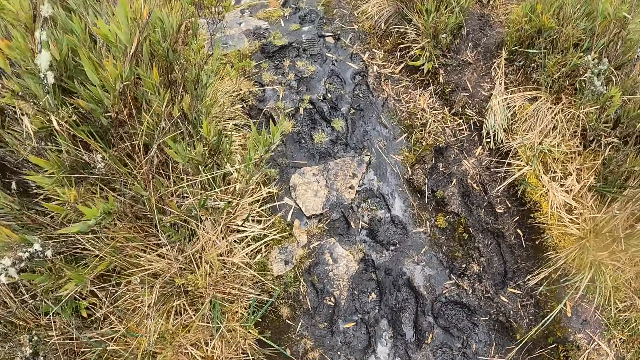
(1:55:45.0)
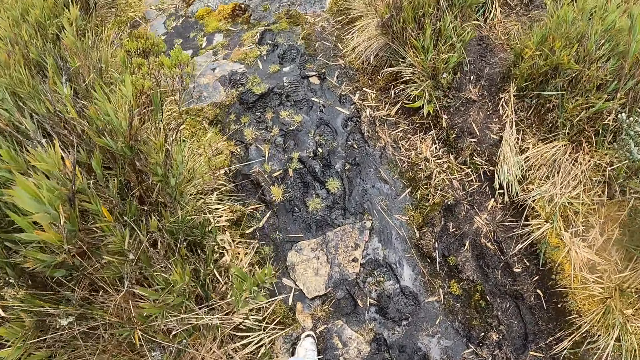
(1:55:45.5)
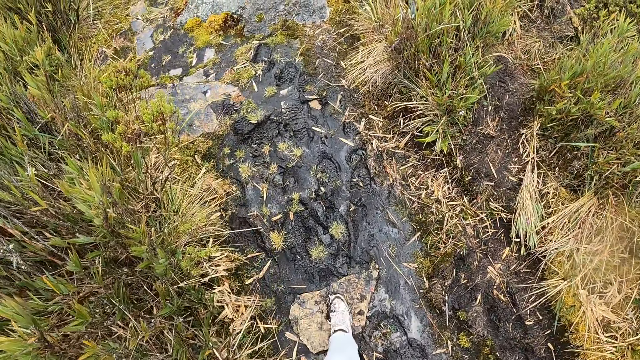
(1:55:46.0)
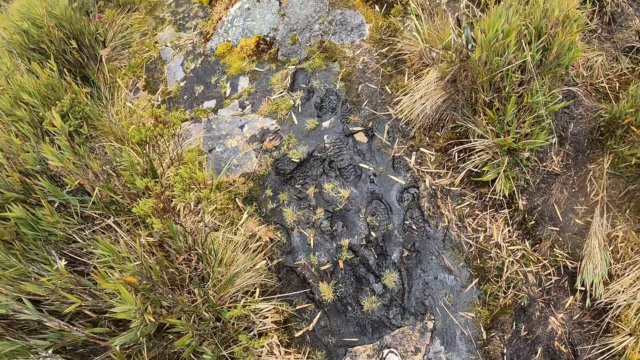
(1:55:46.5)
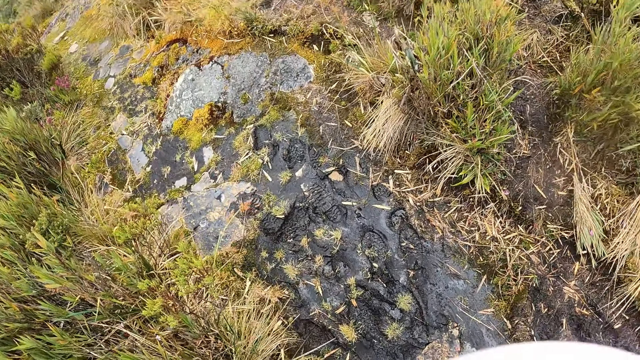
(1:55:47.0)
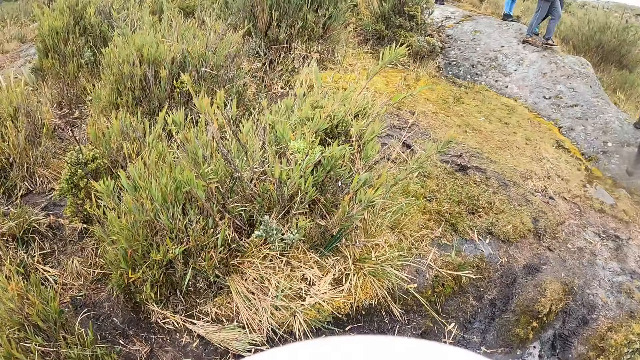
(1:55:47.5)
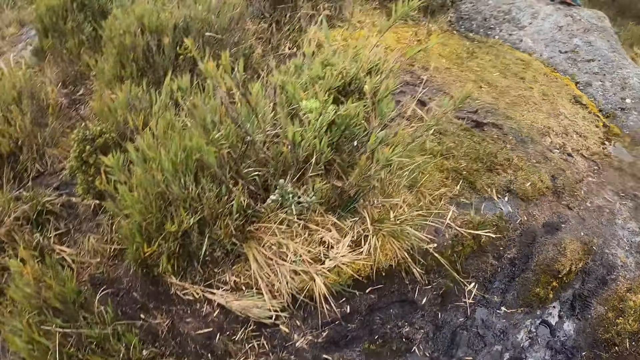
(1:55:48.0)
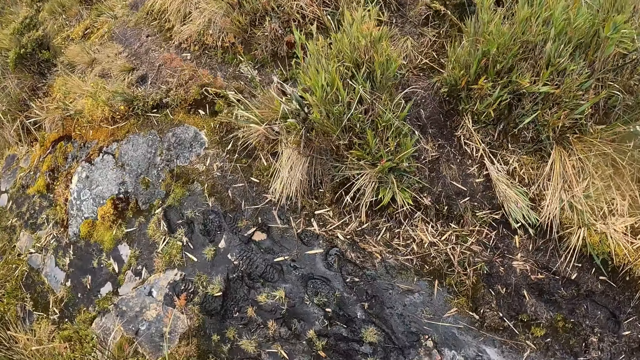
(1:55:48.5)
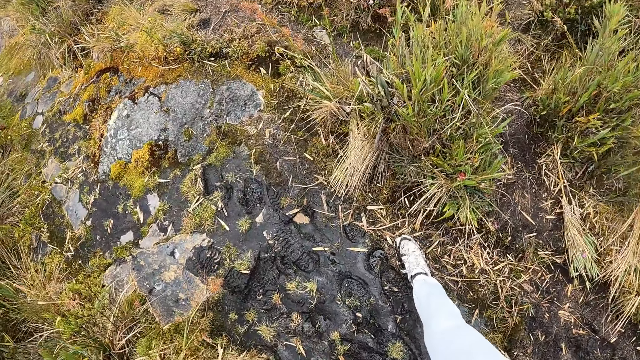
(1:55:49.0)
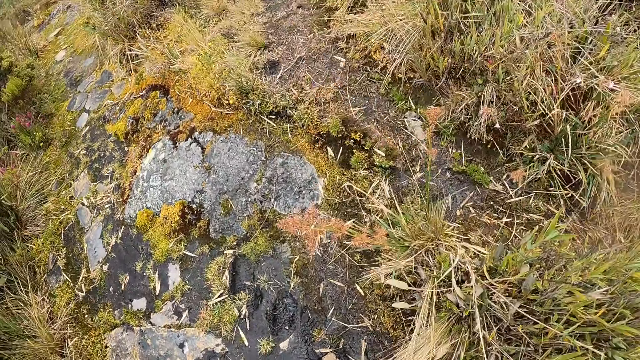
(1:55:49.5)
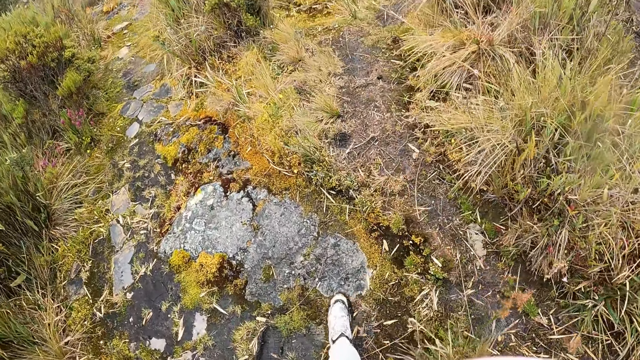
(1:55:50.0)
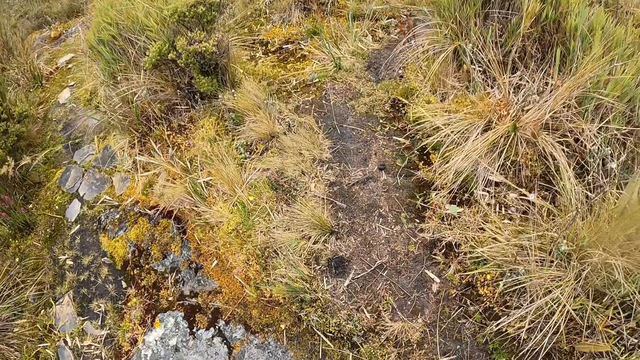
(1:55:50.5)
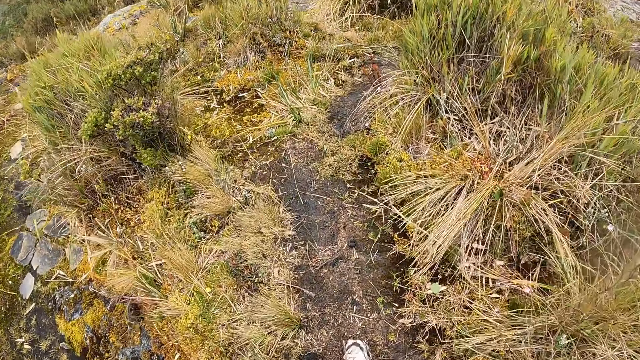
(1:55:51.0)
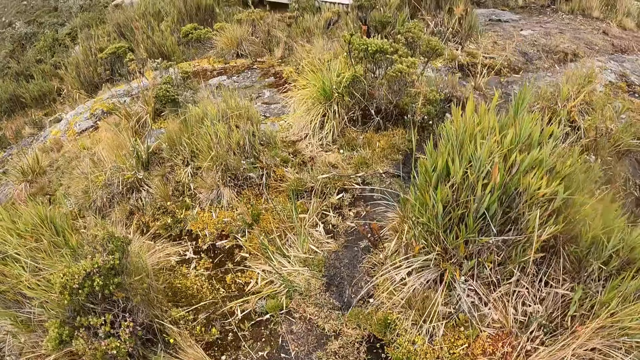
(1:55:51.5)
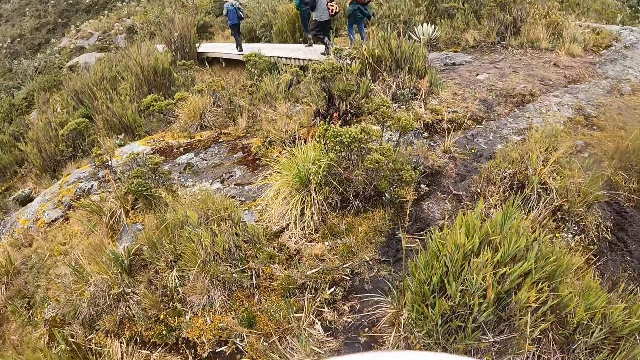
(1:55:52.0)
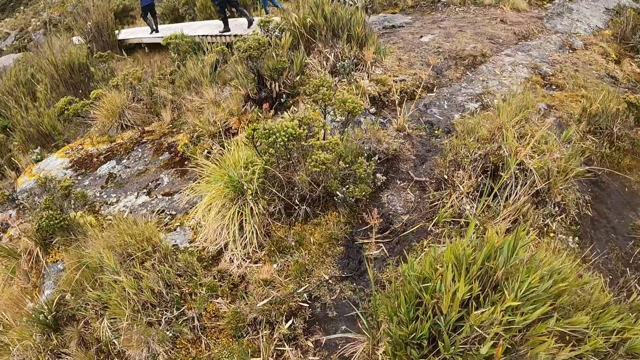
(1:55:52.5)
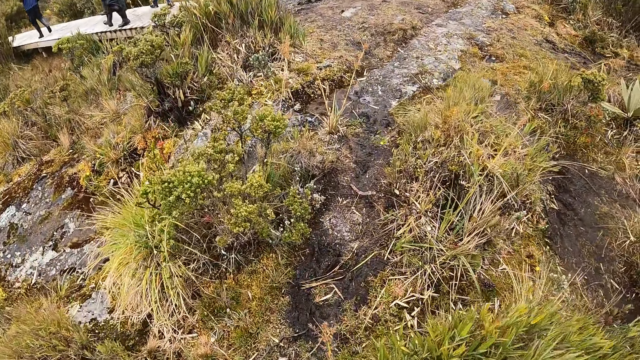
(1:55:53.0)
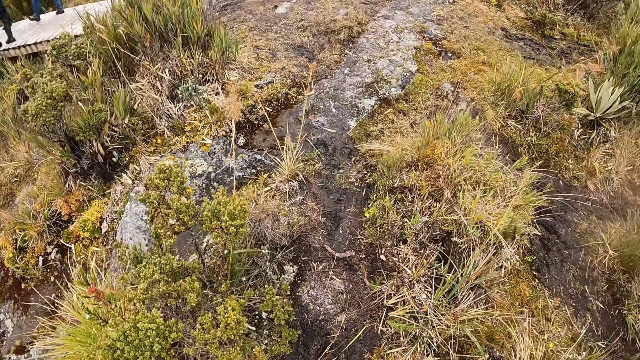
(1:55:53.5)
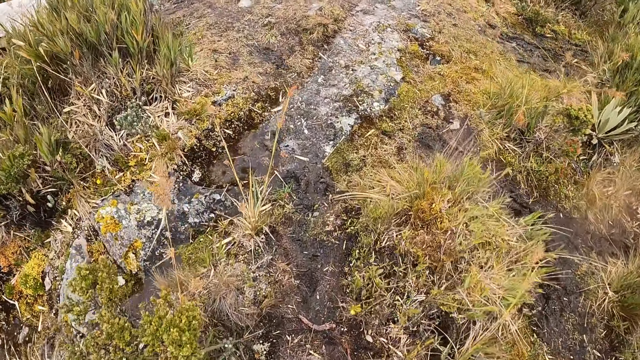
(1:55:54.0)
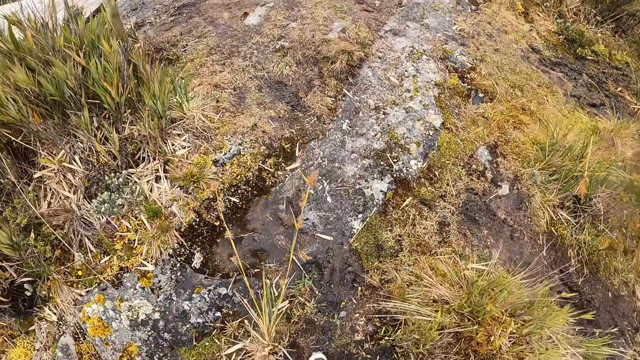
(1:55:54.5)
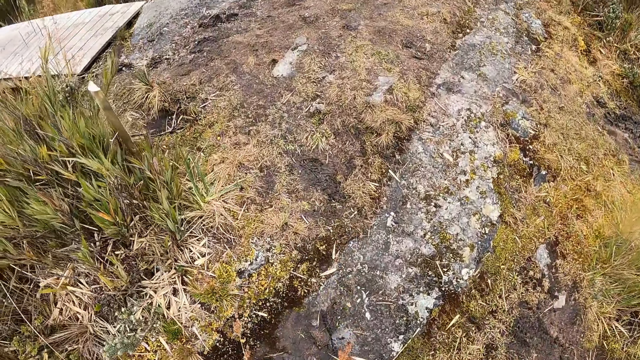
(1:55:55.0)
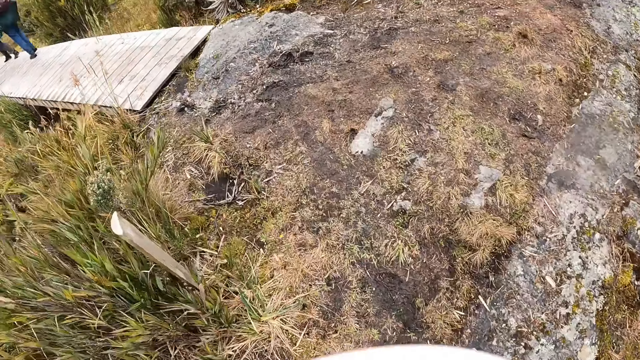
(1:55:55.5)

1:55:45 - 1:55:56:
The camera wearer looks back.

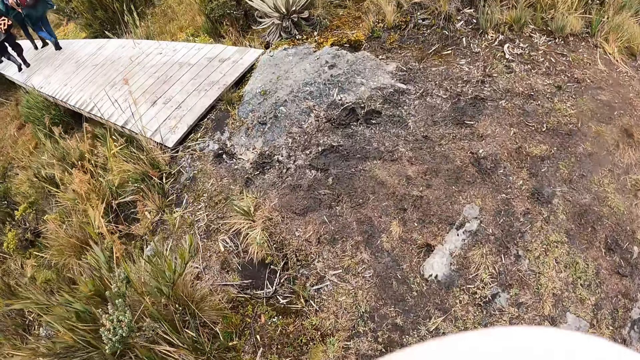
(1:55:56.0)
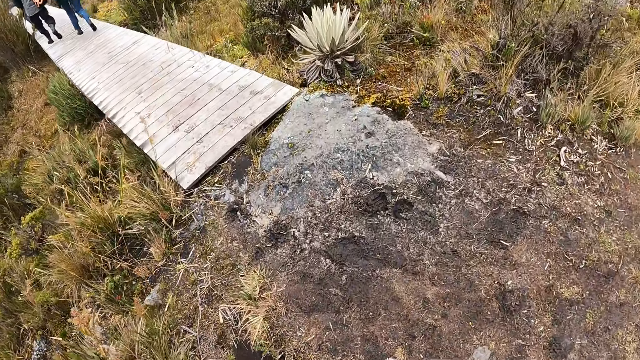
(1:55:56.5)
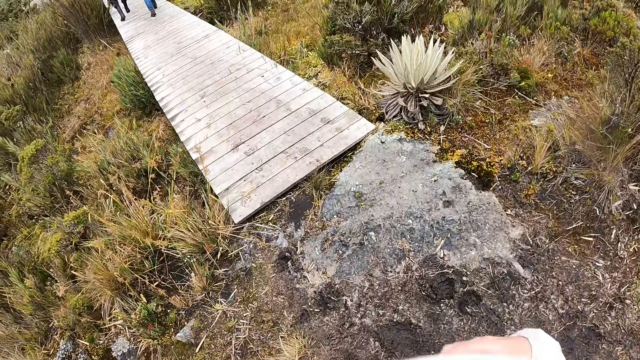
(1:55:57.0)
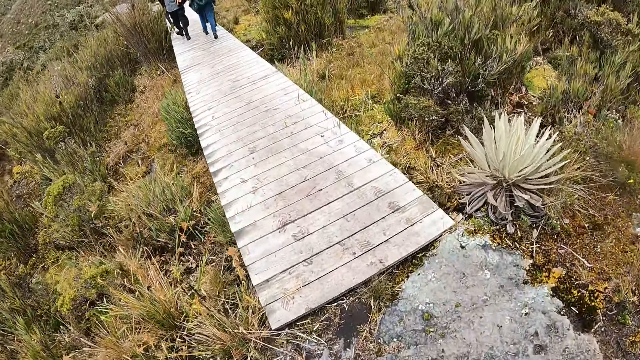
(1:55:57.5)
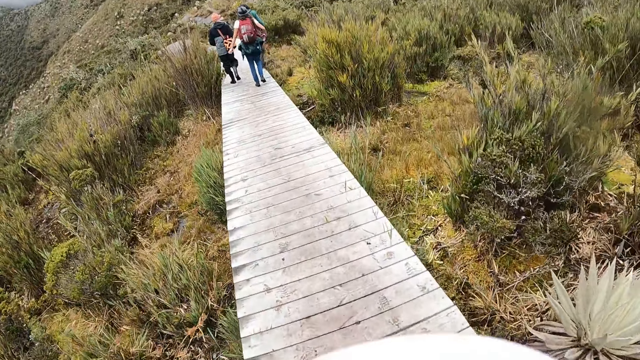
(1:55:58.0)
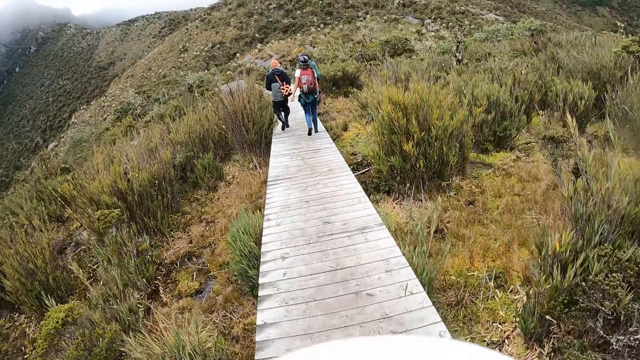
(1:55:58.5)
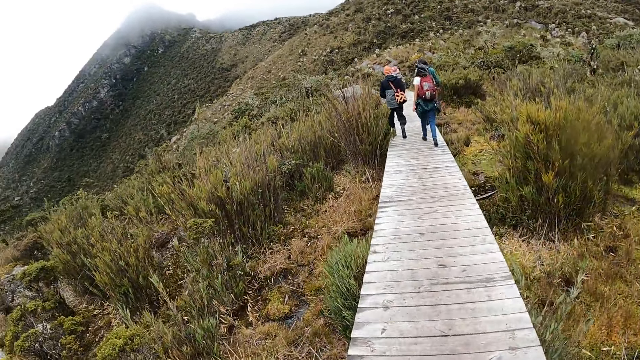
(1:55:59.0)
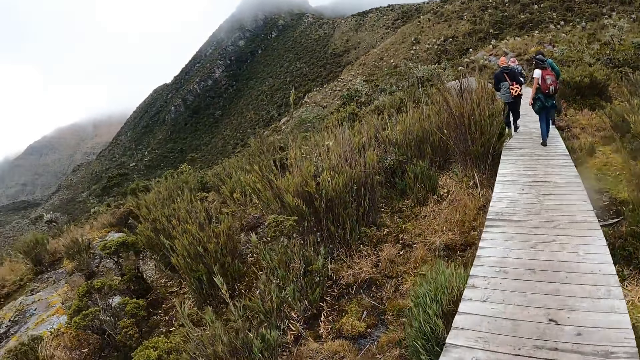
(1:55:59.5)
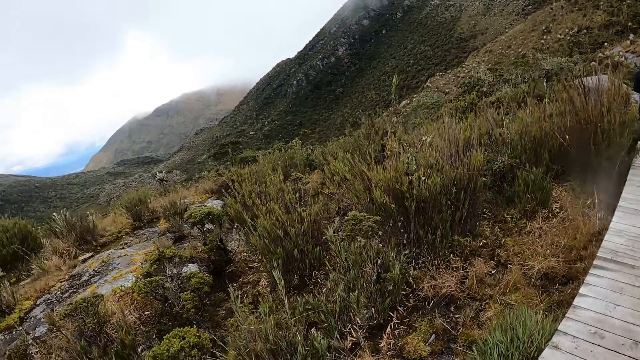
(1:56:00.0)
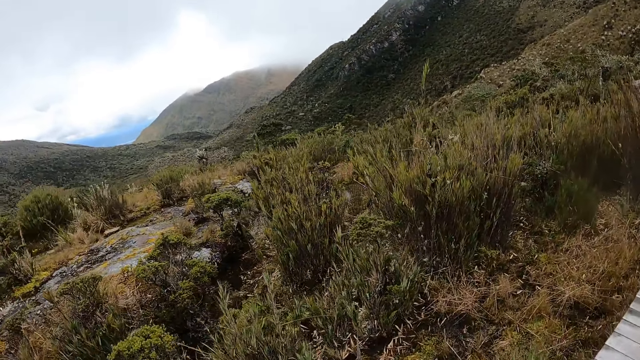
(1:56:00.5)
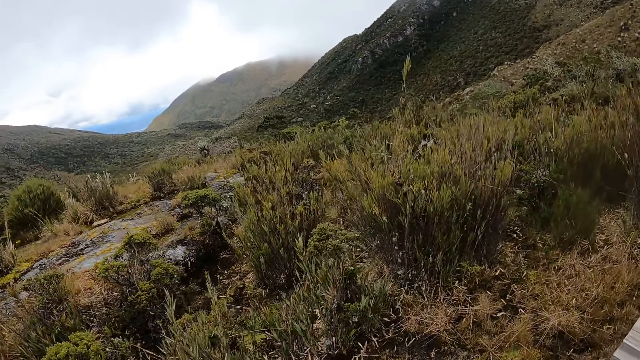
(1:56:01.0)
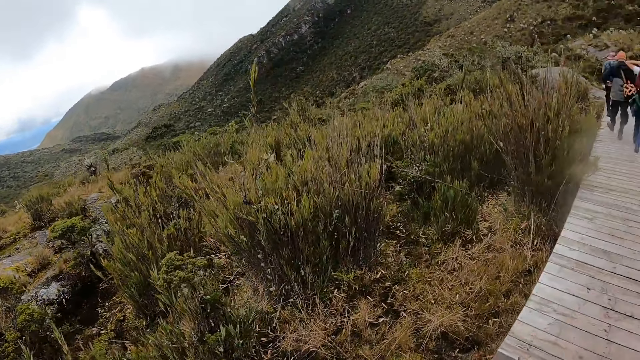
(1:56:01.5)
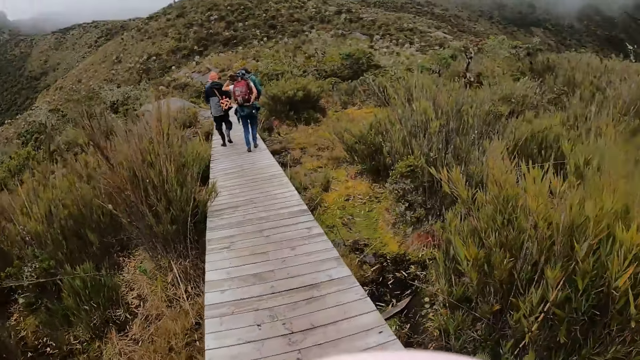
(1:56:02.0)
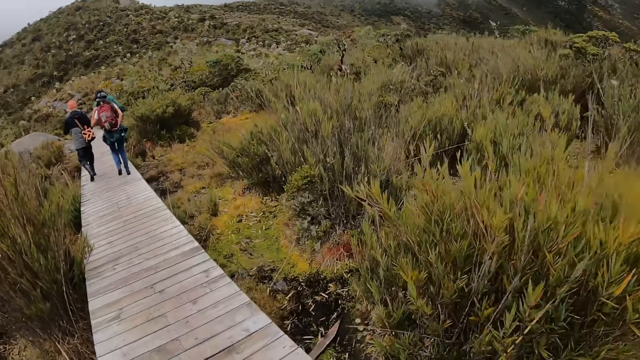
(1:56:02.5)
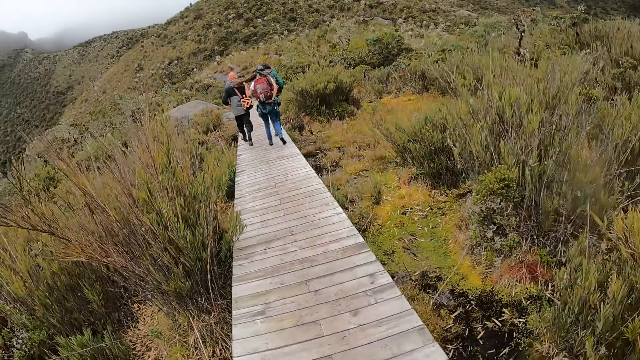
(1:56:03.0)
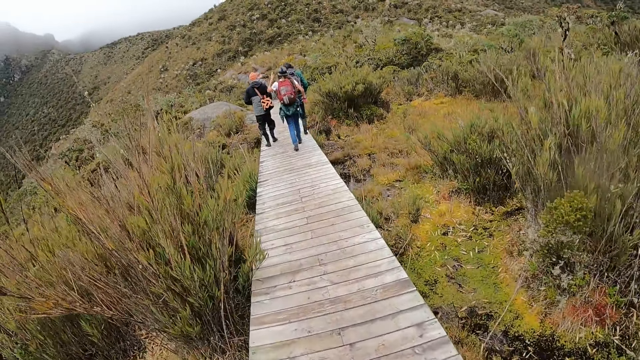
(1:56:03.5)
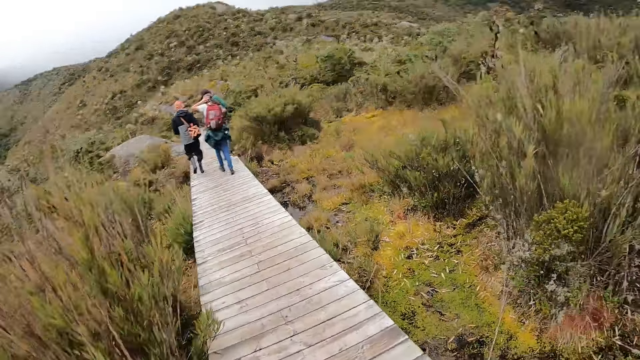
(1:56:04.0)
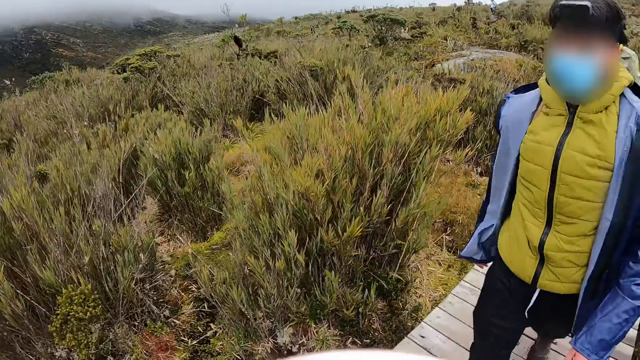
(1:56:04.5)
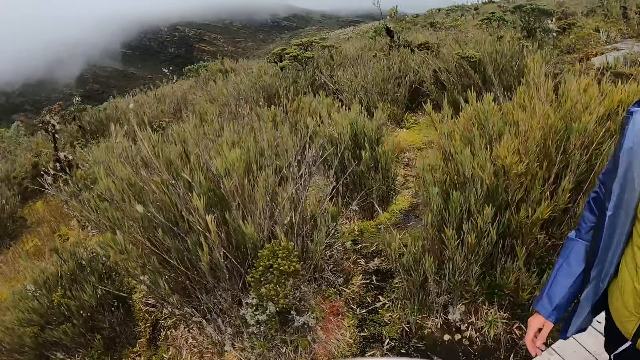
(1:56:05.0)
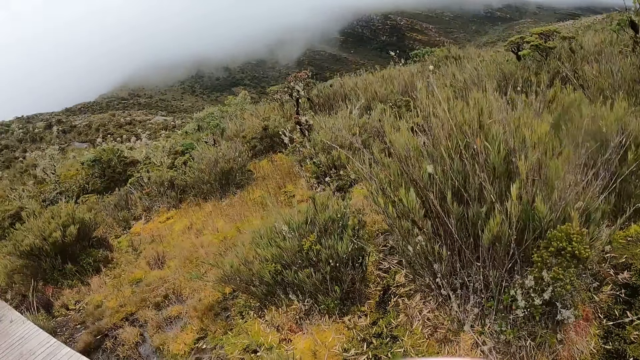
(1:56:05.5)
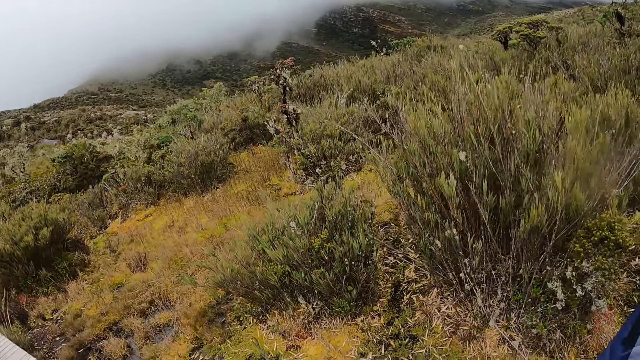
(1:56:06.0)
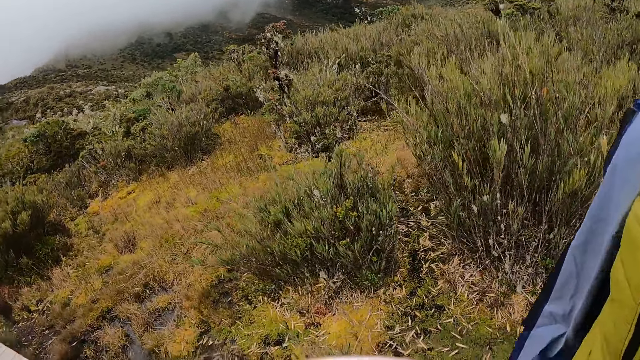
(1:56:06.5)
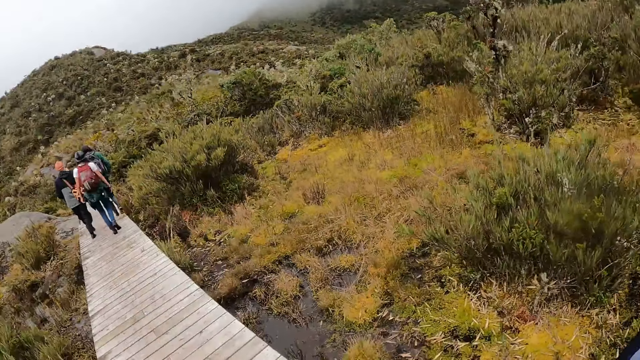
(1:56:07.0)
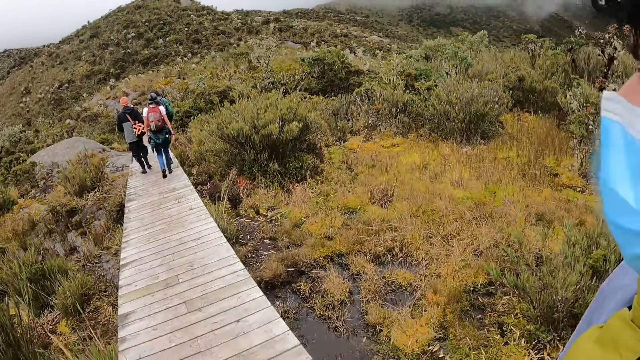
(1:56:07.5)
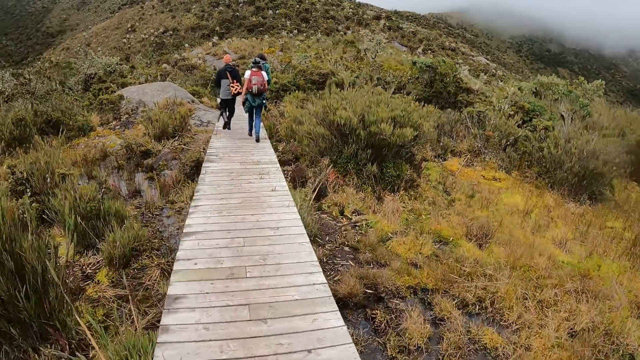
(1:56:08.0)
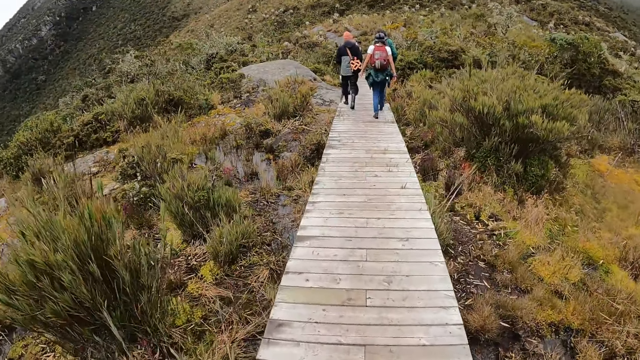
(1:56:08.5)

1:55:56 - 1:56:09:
The camera wearer walks on a wooden bridge with the group of people. They look around.
